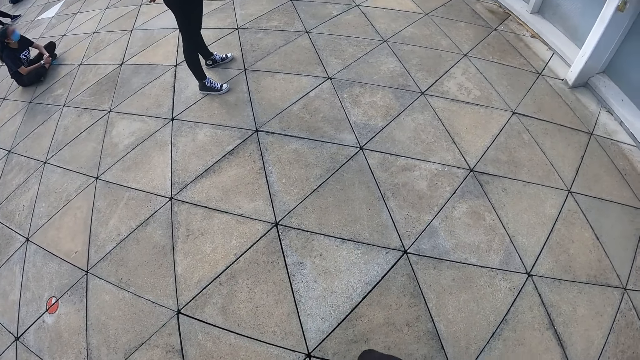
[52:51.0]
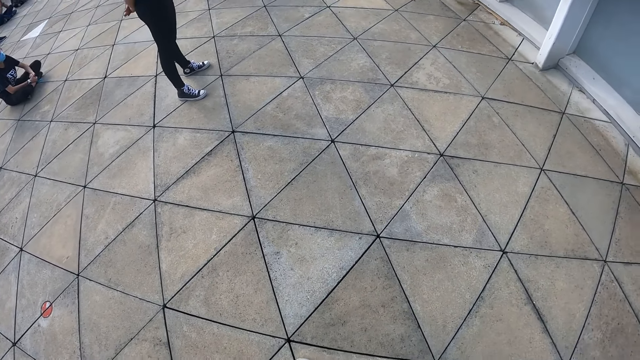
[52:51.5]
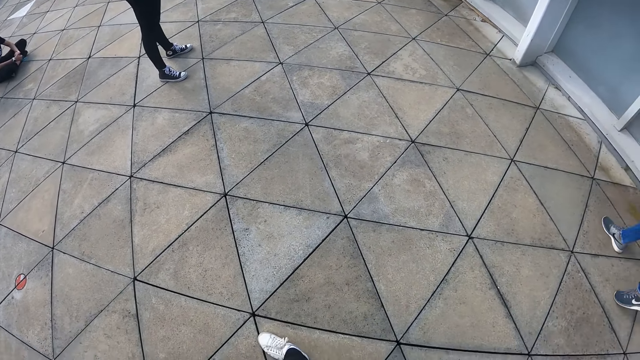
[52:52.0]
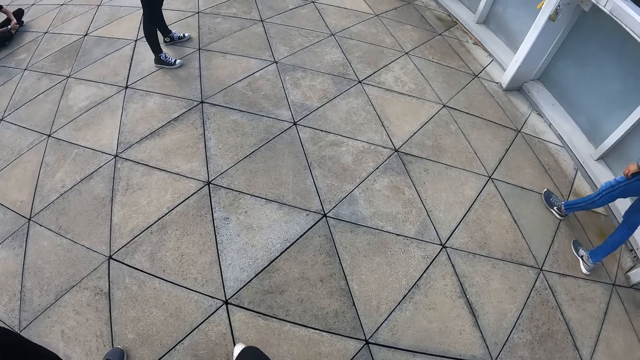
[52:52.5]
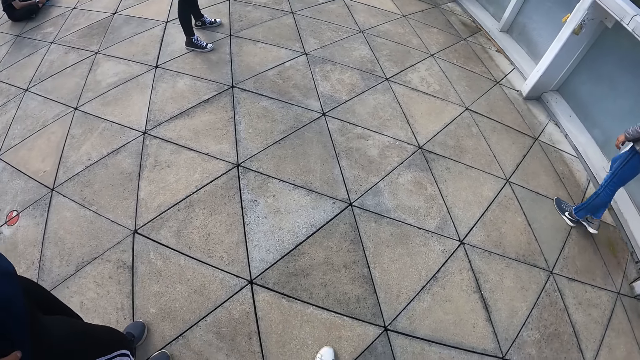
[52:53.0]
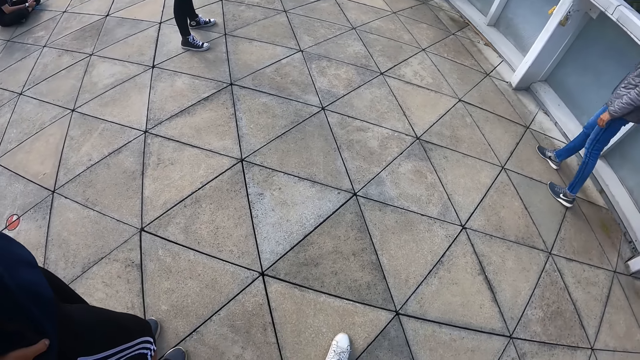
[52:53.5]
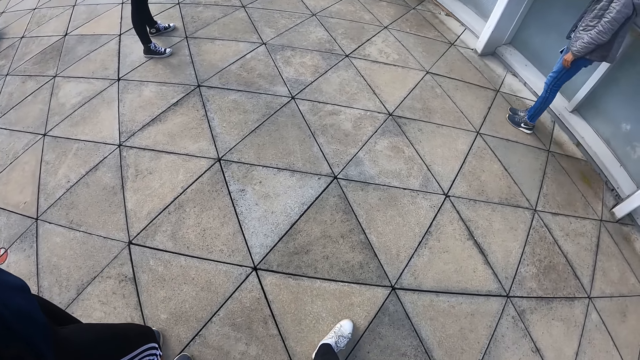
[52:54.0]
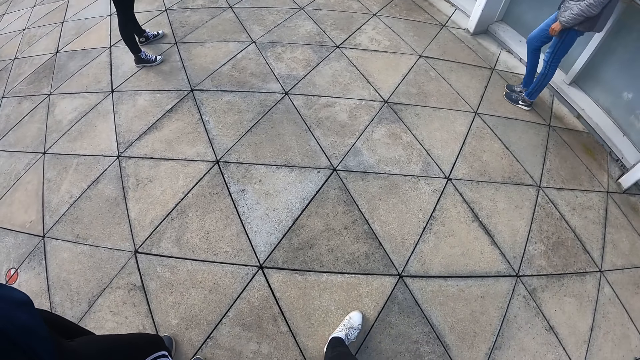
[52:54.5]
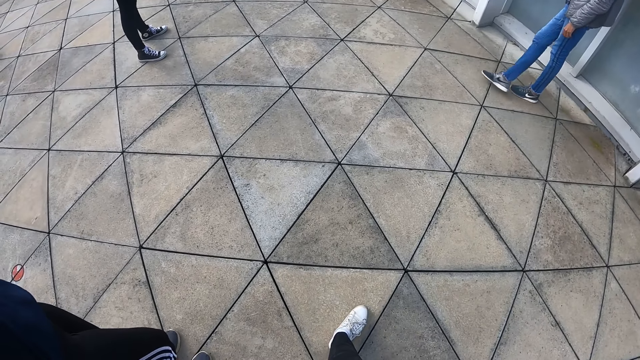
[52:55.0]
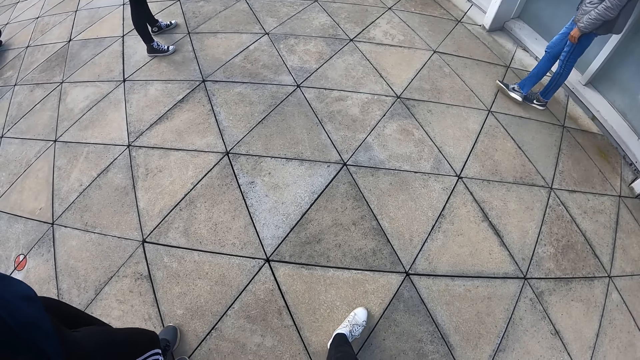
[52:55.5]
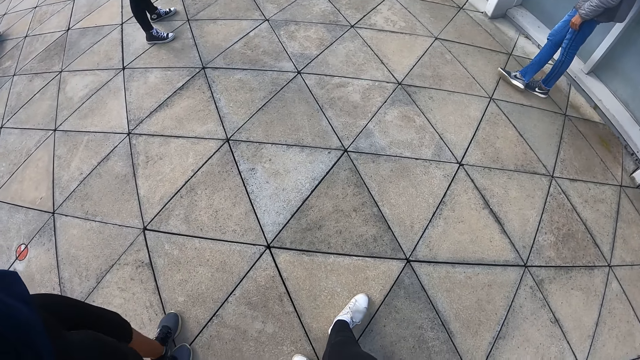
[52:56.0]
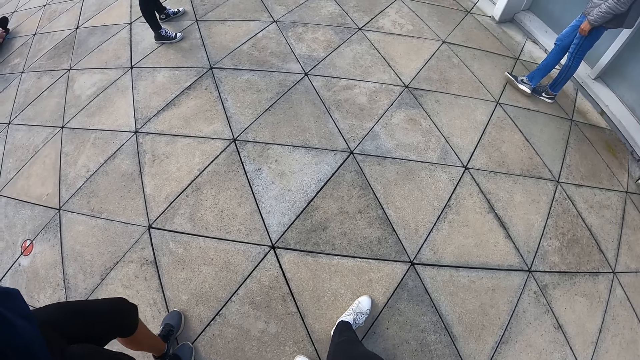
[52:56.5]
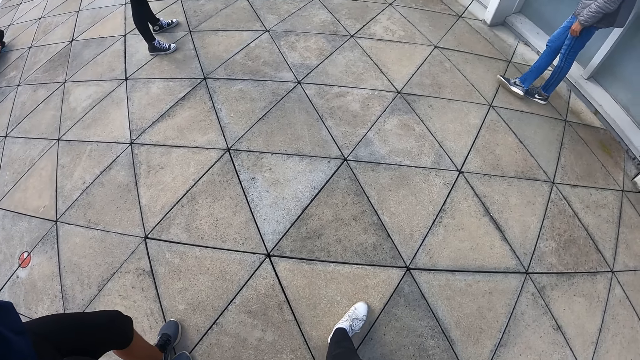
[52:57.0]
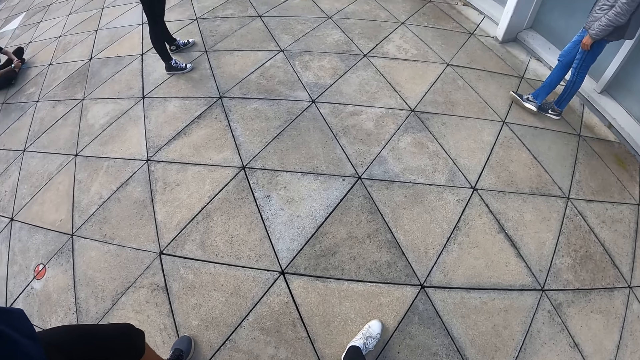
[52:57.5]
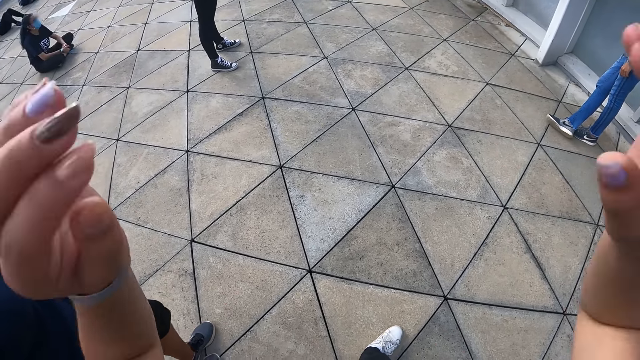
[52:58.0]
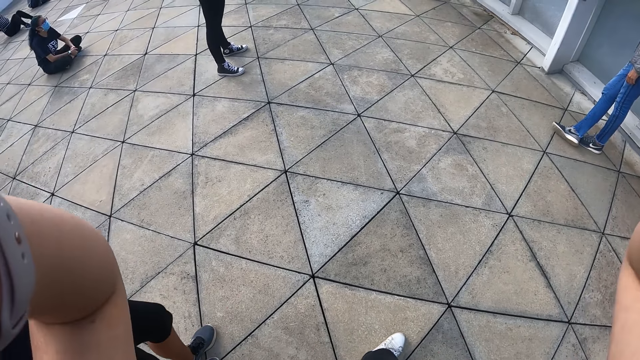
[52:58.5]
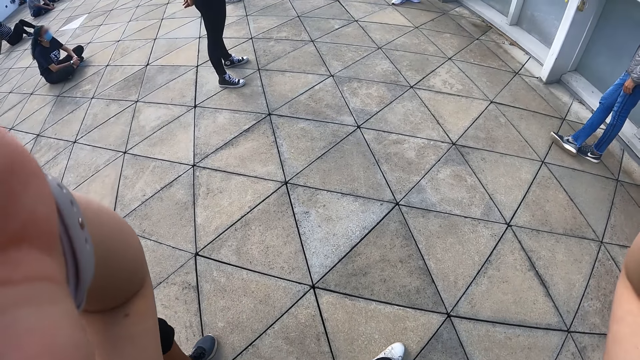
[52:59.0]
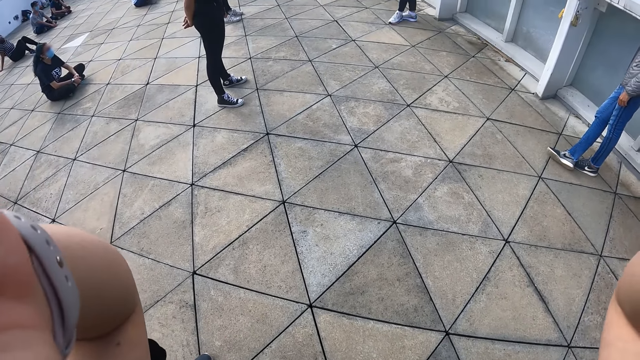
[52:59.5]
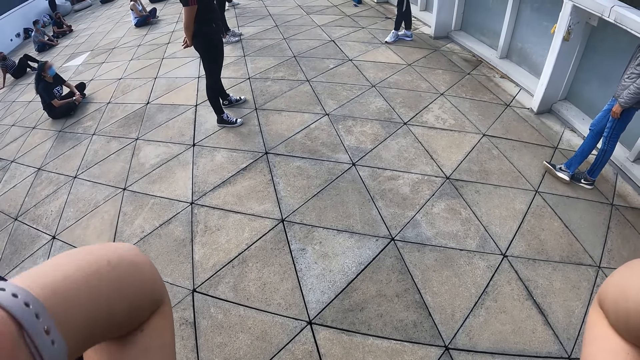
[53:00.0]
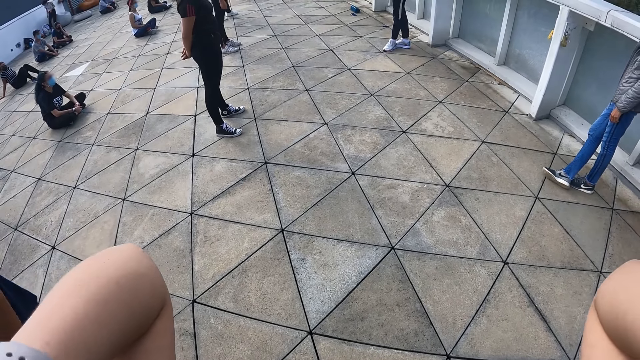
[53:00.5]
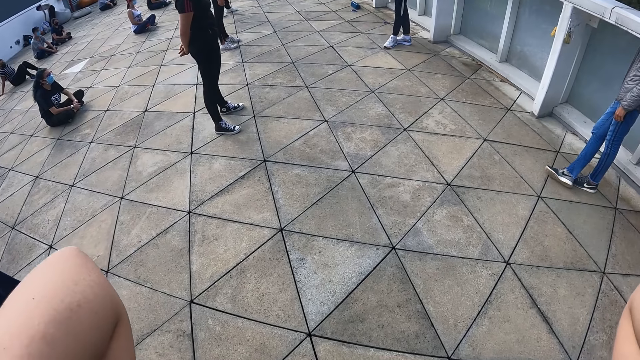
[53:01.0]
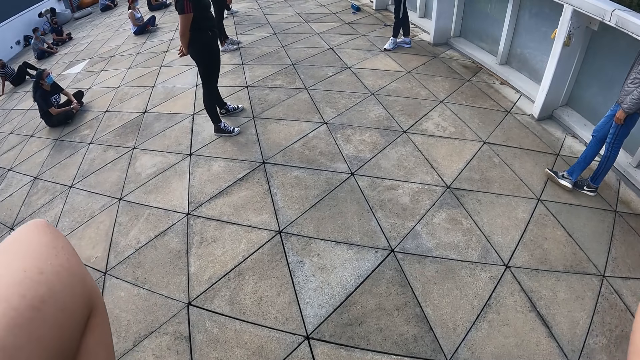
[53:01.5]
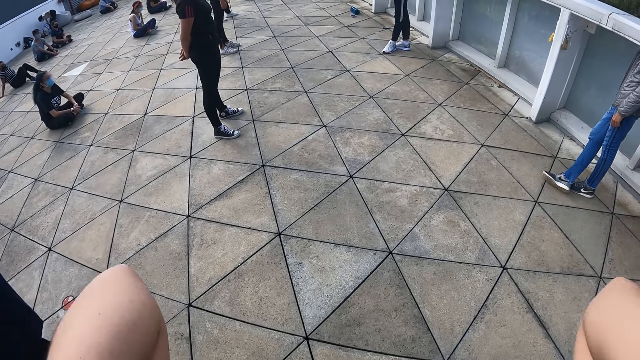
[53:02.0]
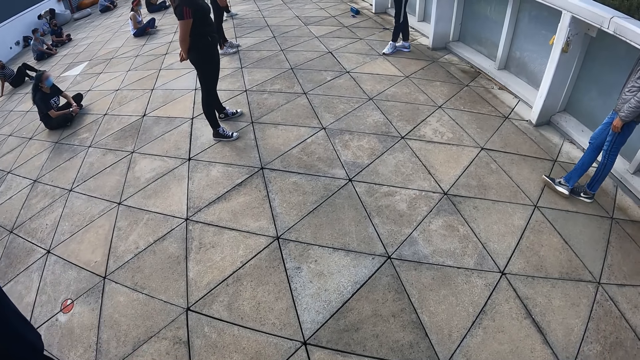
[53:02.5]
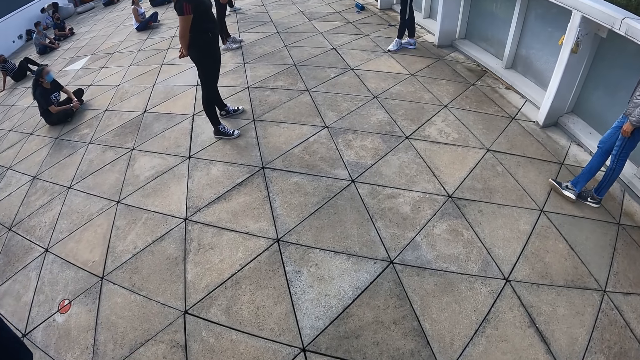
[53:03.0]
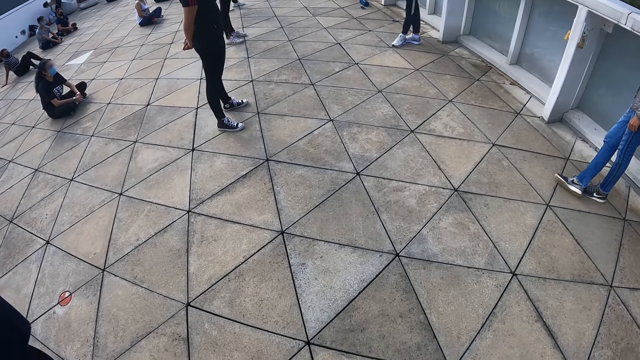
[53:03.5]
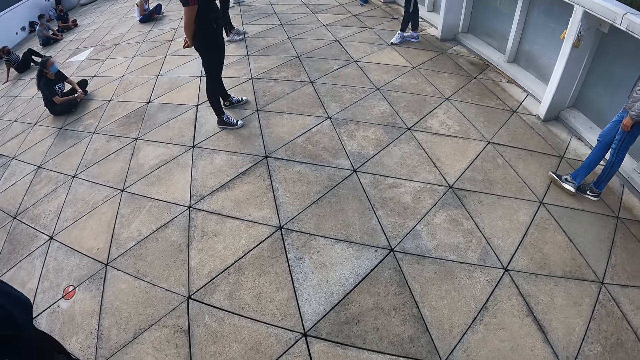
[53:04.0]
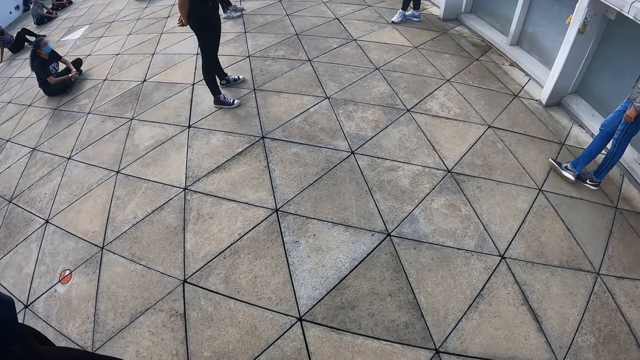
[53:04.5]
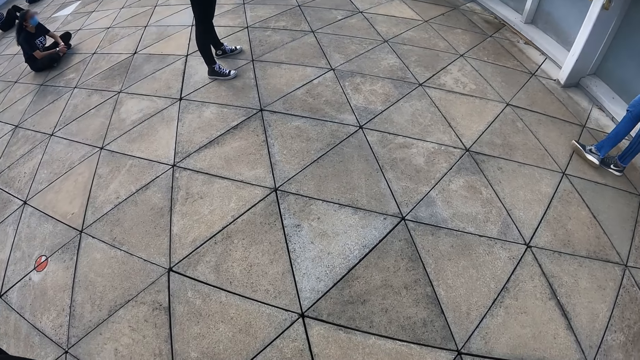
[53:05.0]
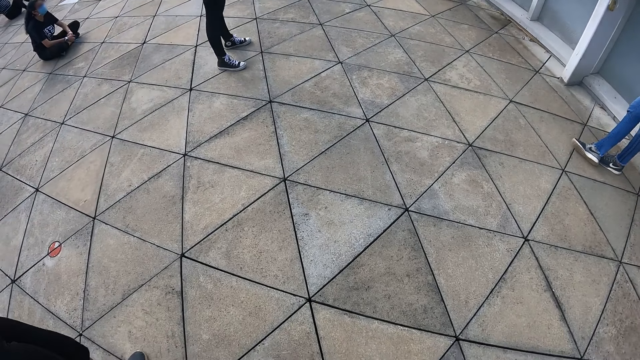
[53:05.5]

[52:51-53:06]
The camera wearer looks around the court. She adjusts the camera. She touches her head with her hands. She pulls her hand off the camera.

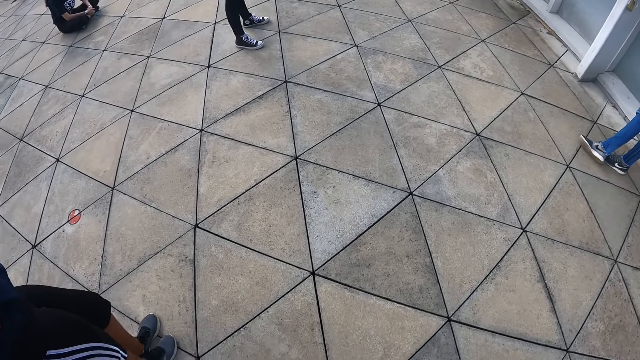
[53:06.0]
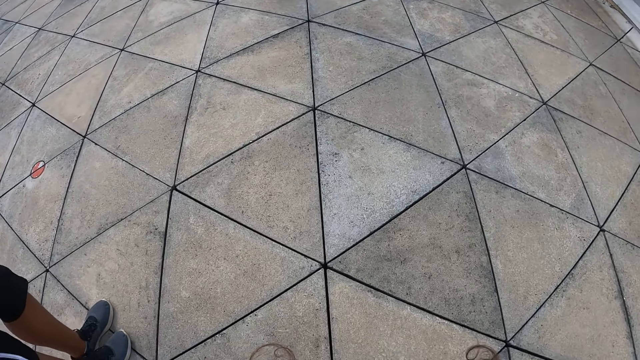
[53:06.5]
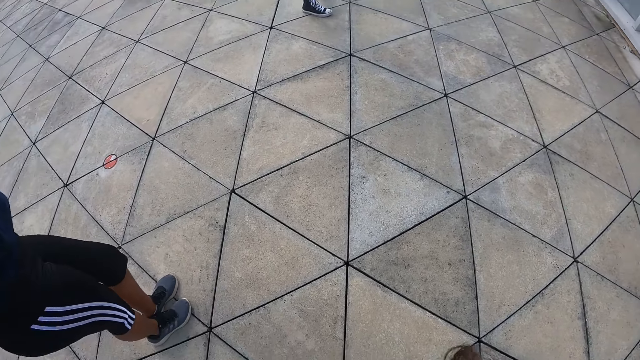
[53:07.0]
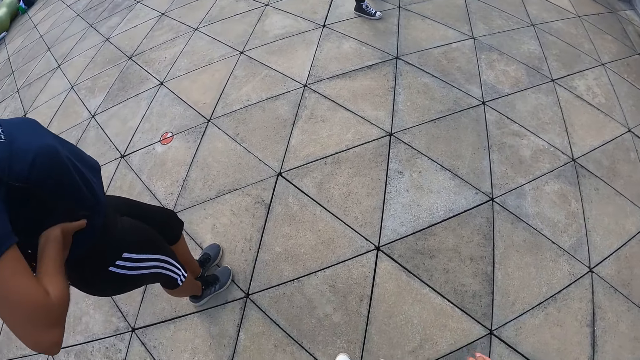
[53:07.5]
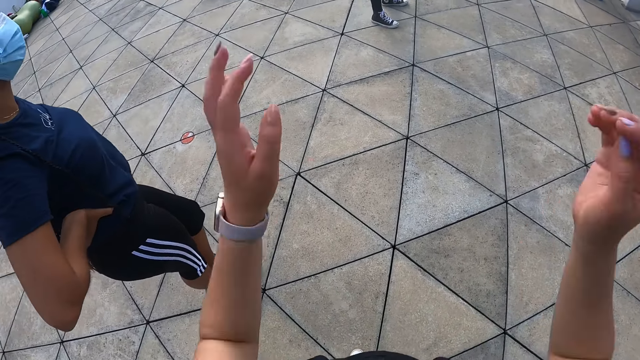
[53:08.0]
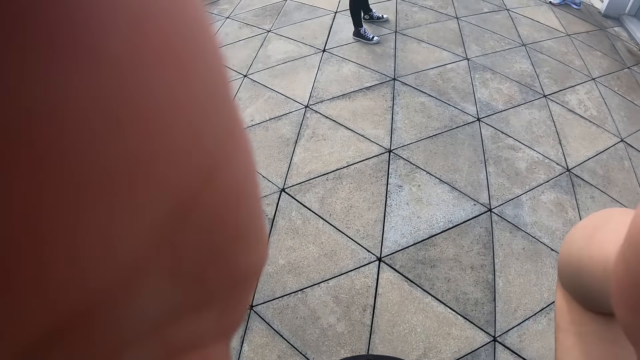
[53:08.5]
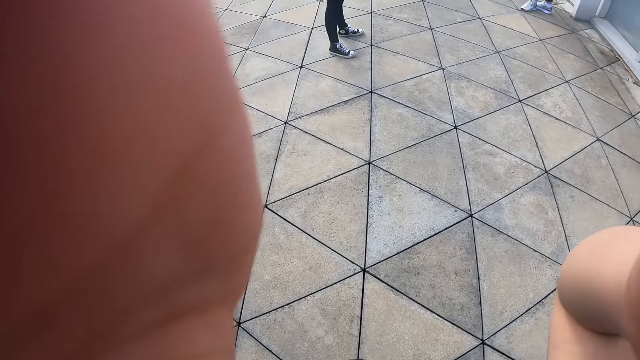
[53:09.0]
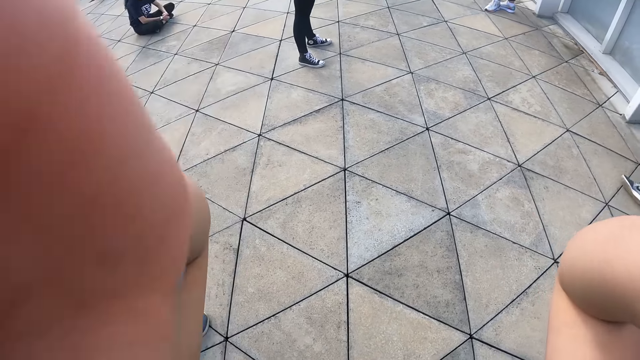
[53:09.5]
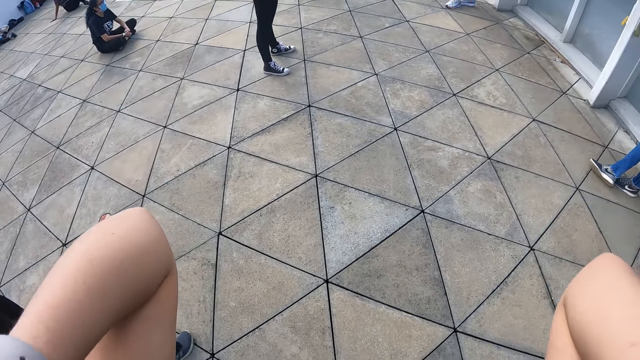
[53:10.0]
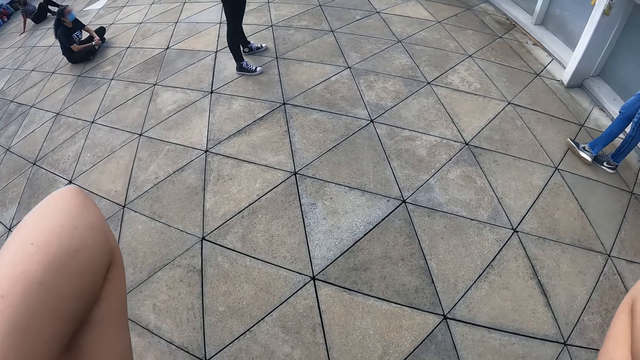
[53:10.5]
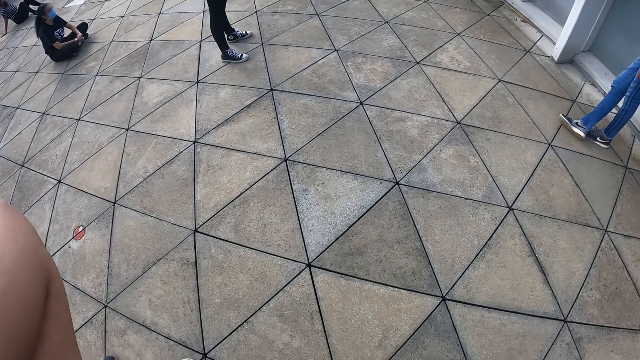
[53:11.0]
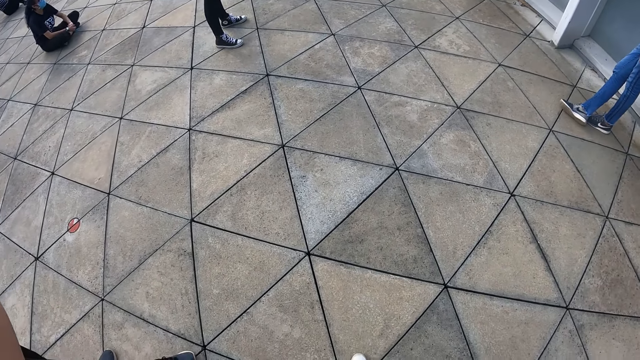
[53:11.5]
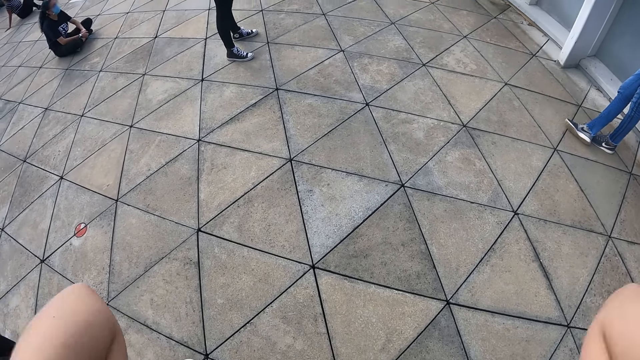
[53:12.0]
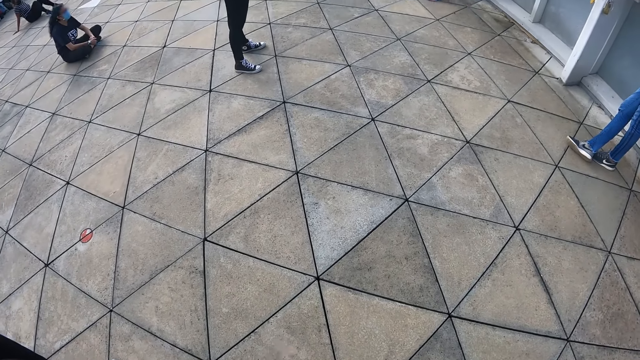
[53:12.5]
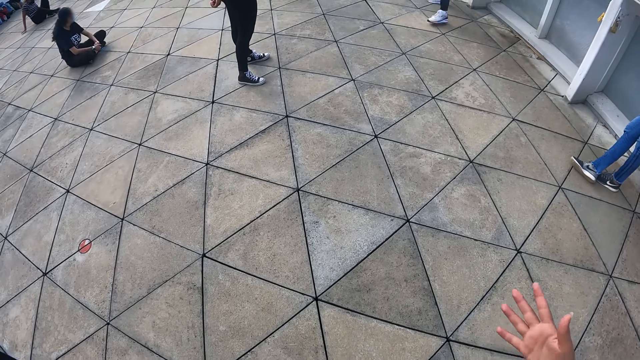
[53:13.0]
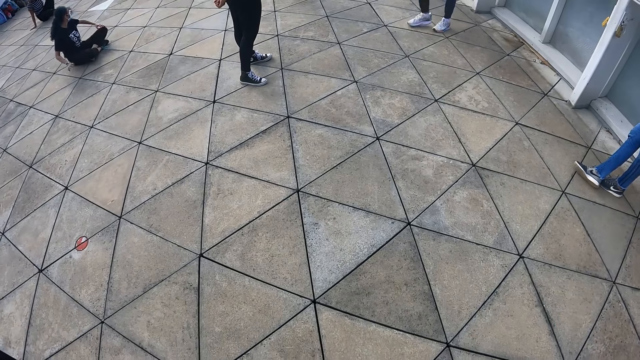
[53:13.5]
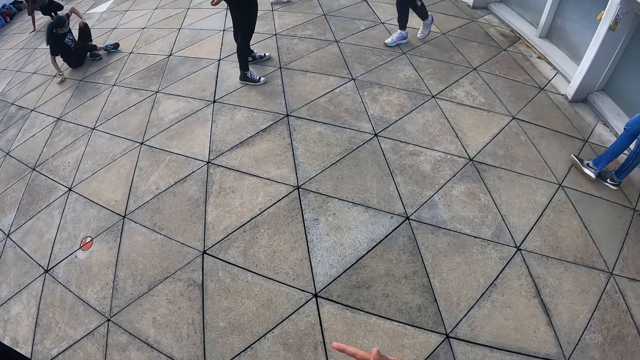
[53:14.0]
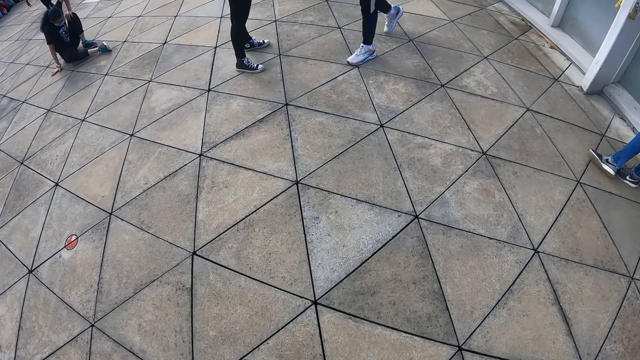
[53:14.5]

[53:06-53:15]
The camera wearer adjusts the camera. She pulls her hand off the camera.
